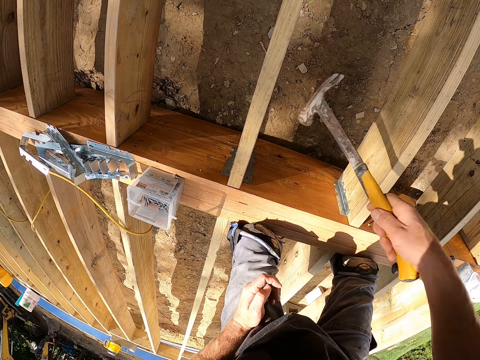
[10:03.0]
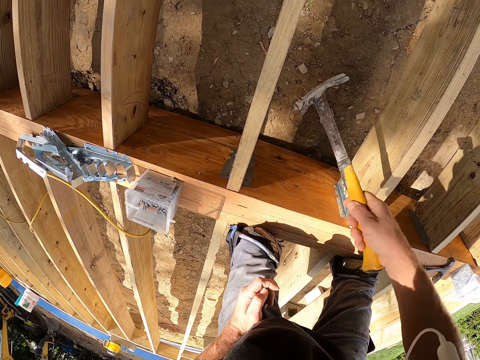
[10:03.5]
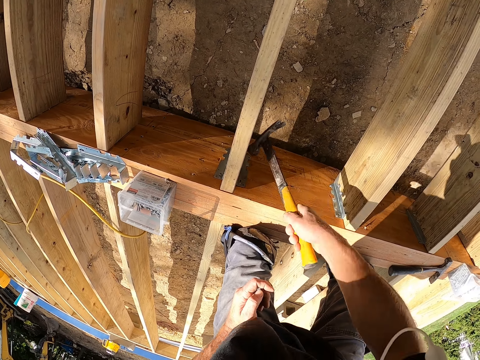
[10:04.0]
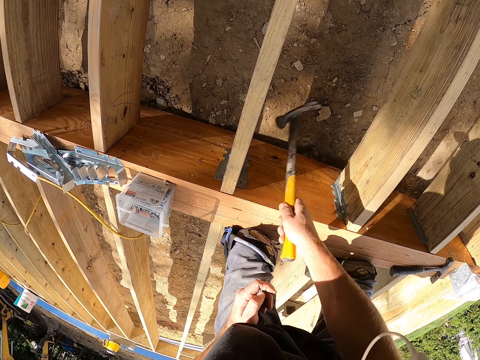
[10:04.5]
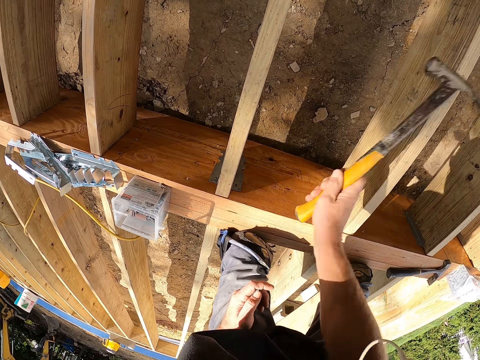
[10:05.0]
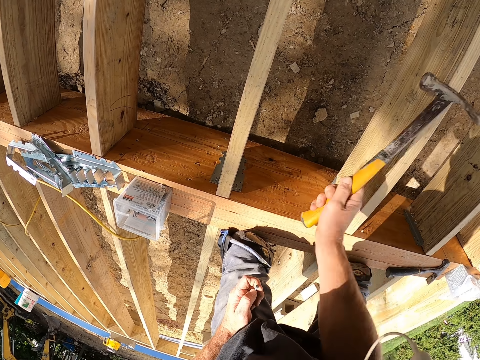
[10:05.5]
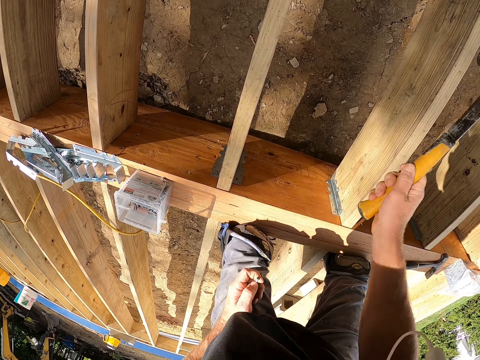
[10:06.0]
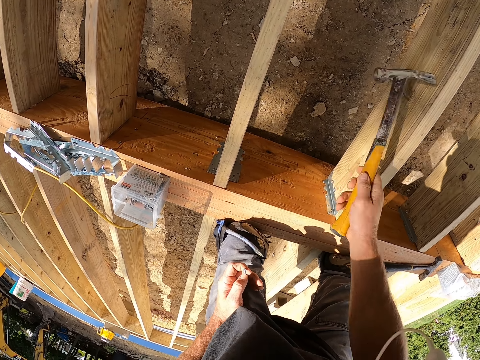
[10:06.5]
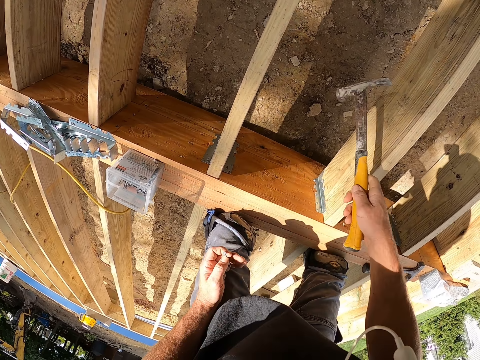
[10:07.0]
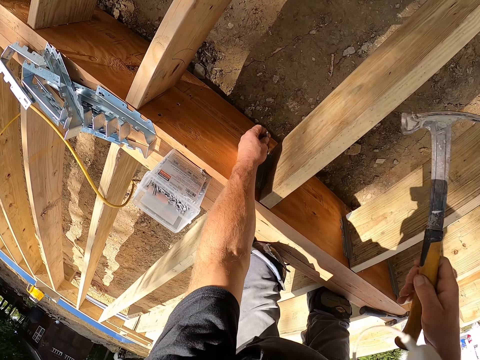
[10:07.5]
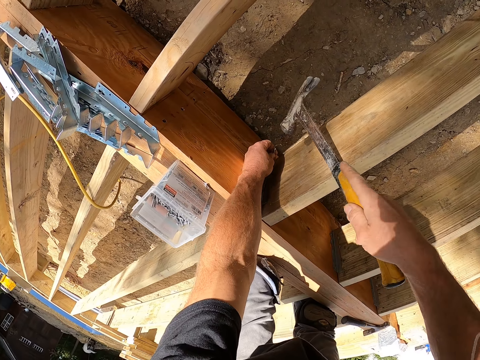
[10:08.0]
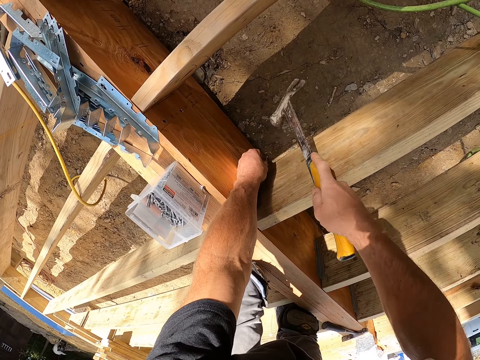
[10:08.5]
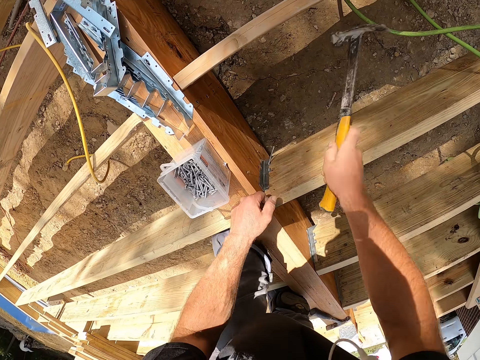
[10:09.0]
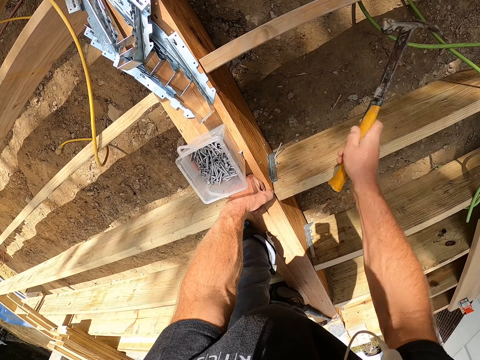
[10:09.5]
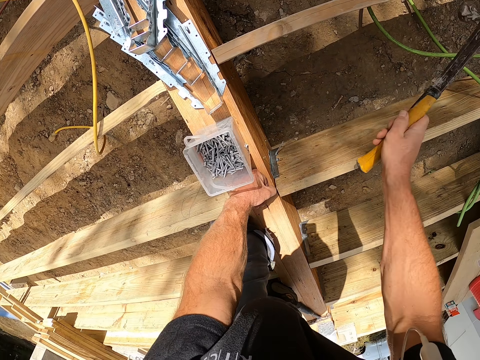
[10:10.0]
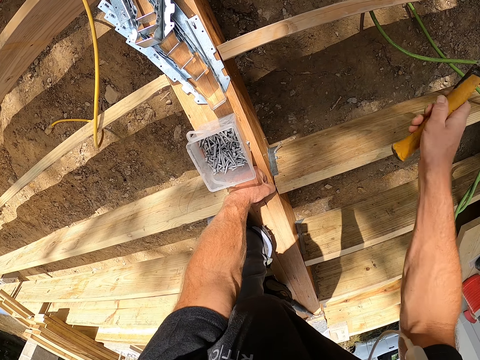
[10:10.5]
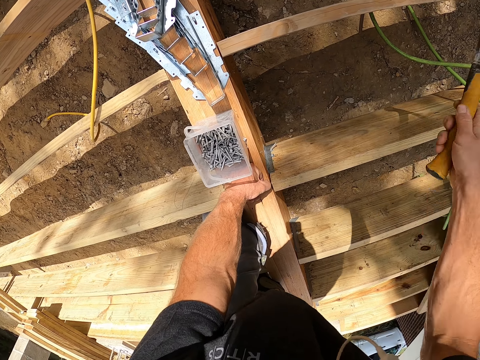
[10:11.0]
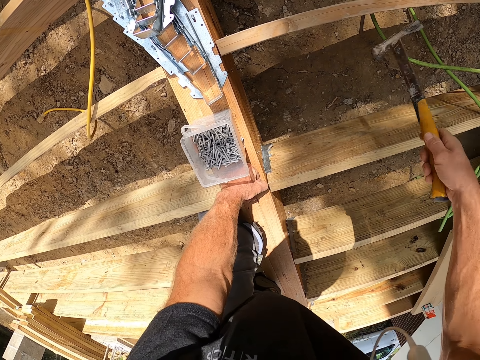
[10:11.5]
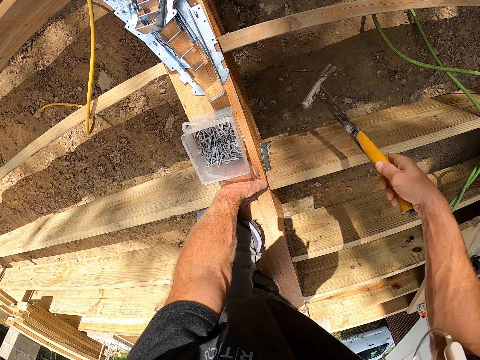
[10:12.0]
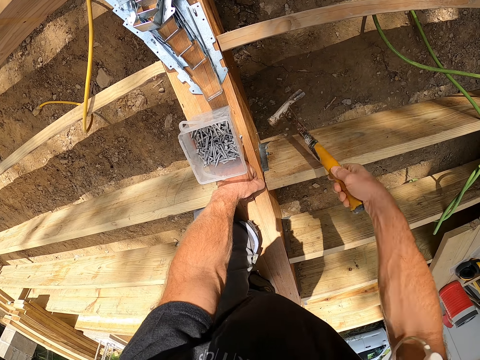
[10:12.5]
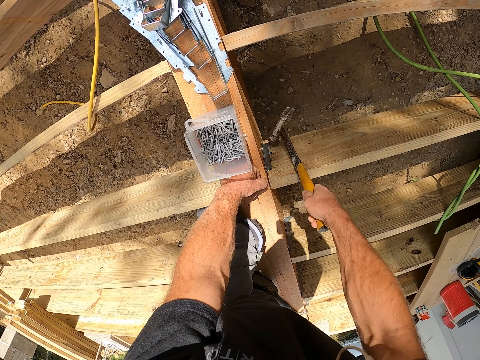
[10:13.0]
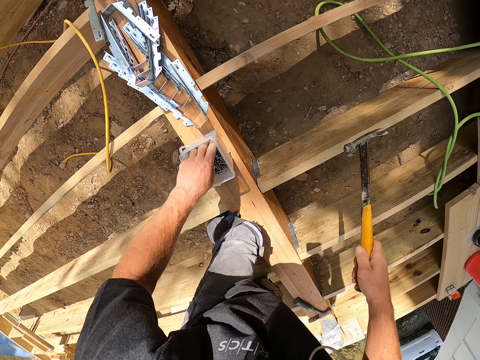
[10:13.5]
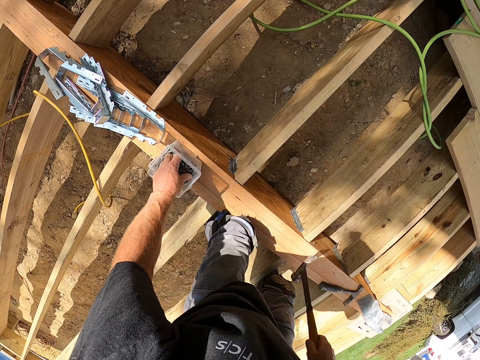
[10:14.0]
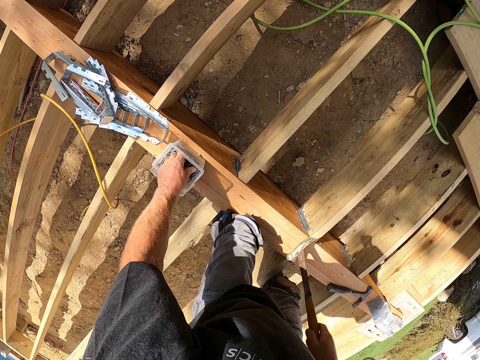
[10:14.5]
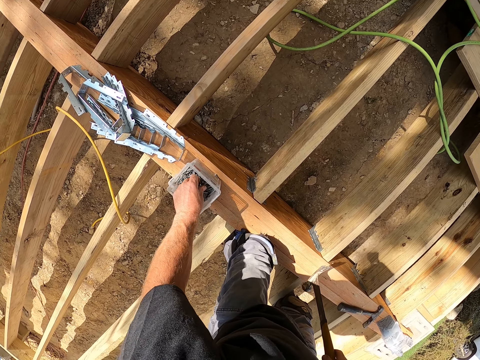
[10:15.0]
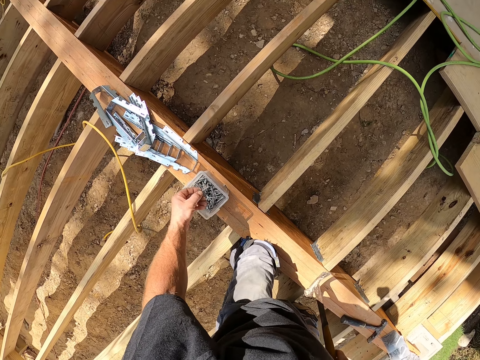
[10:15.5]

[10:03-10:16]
The camera wearer pulls his hand off the thigh. He puts the nail on the support clip. He hammers the nail with a claw hammer. He pulls his hand off the nail. He supports his hand on the wood plank. He hammers the nail with the claw hammer. He picks up nails from a container. He pulls the claw hammer off the nail.

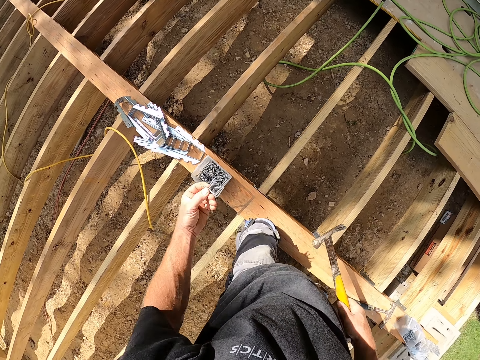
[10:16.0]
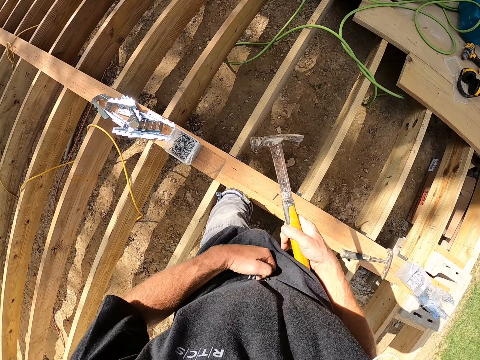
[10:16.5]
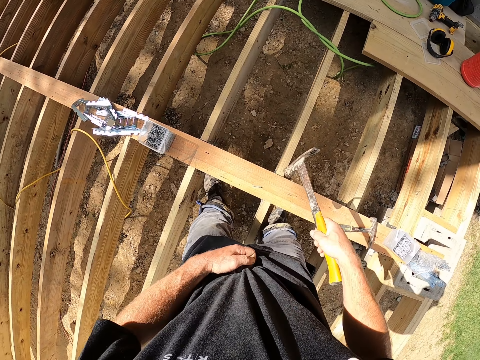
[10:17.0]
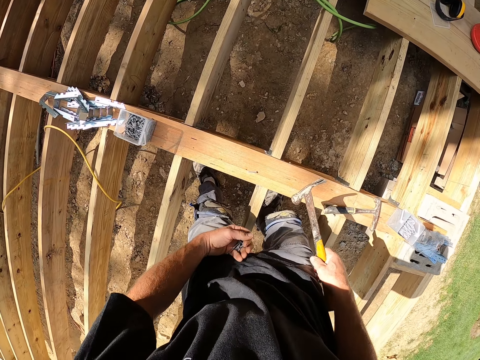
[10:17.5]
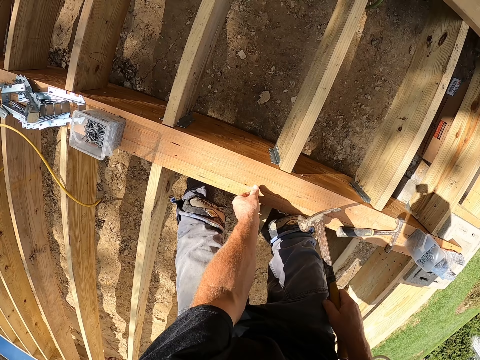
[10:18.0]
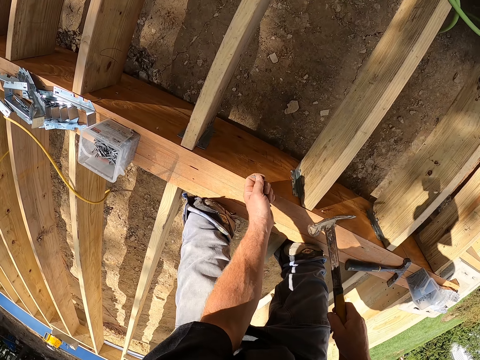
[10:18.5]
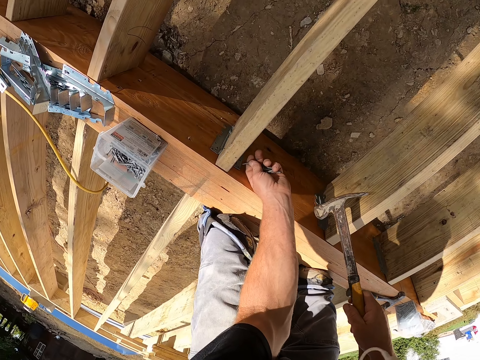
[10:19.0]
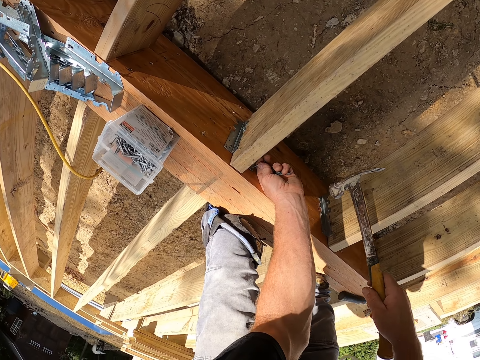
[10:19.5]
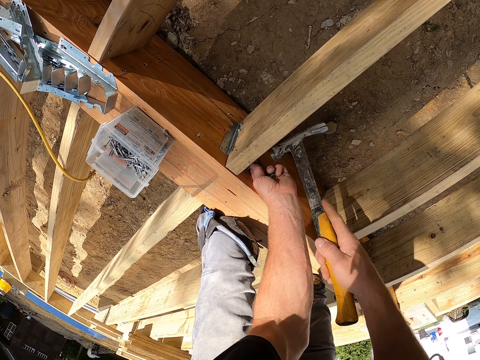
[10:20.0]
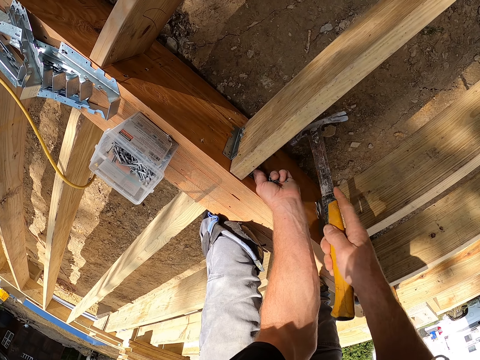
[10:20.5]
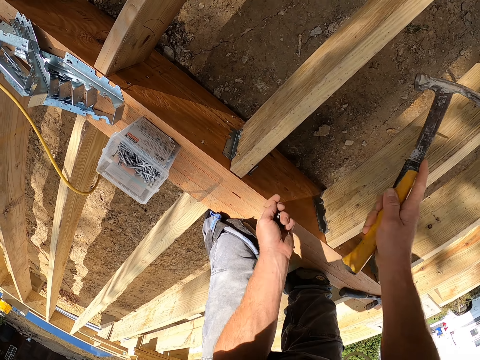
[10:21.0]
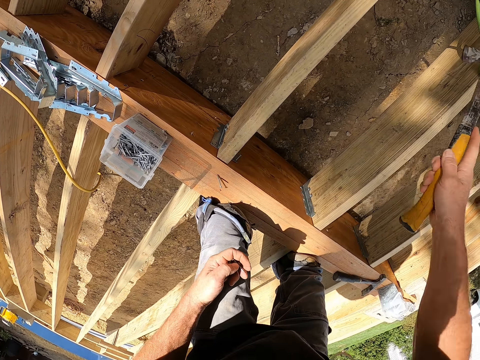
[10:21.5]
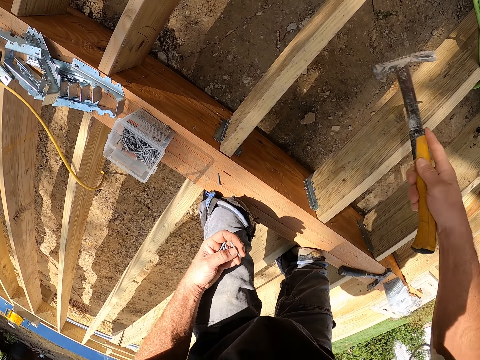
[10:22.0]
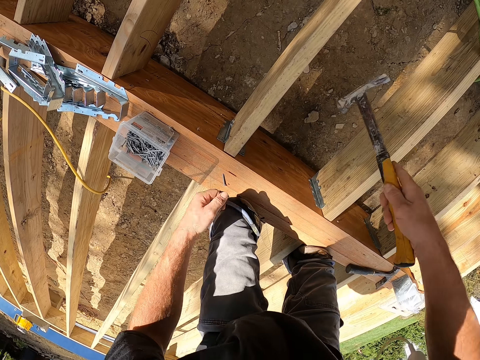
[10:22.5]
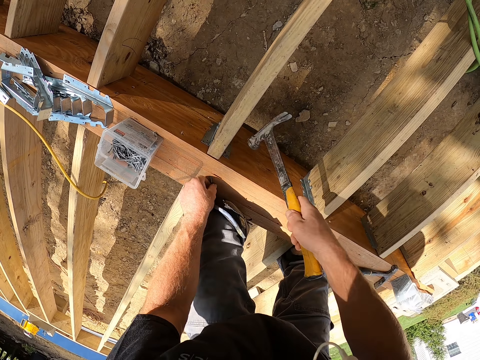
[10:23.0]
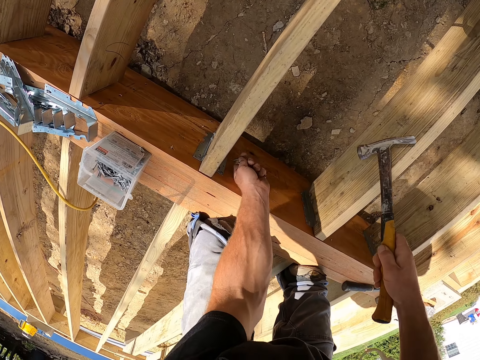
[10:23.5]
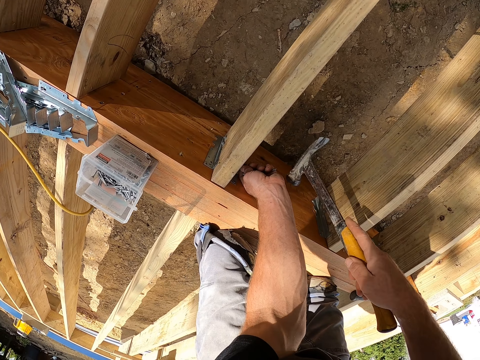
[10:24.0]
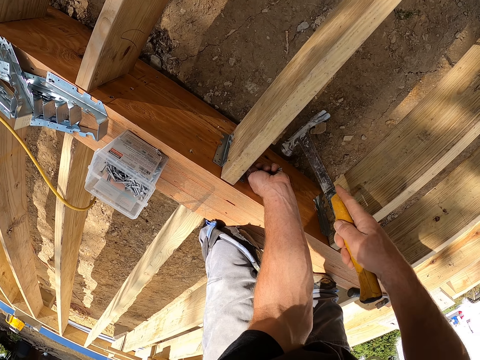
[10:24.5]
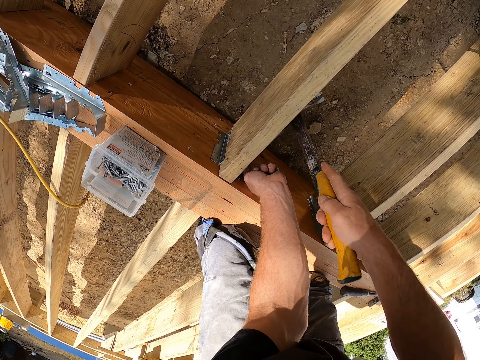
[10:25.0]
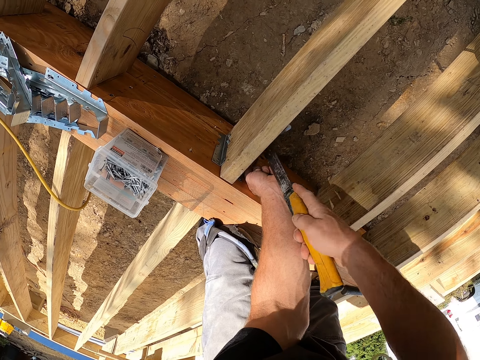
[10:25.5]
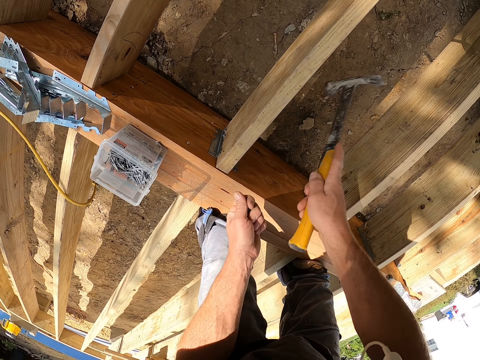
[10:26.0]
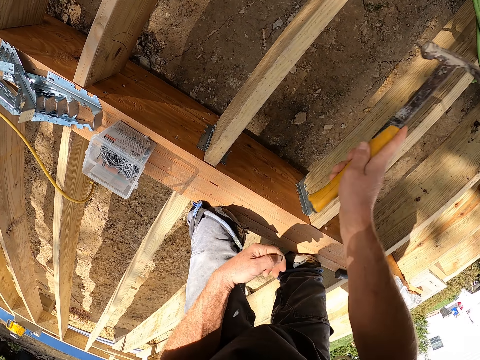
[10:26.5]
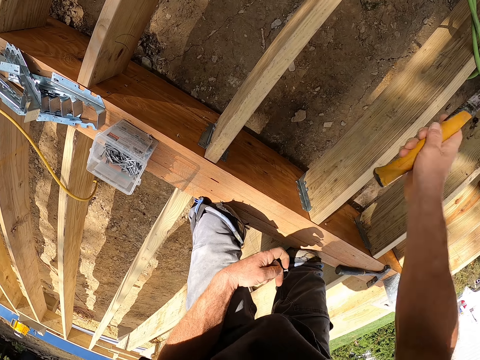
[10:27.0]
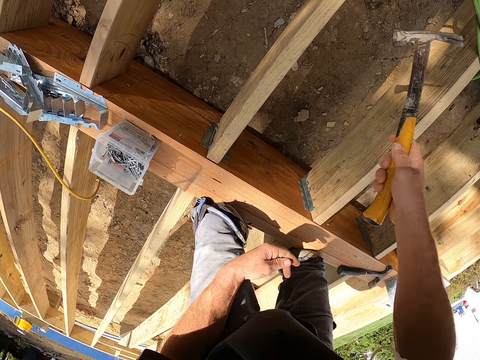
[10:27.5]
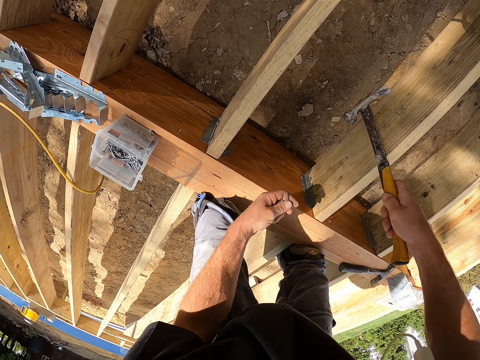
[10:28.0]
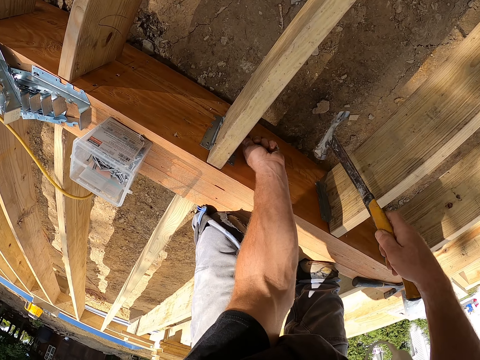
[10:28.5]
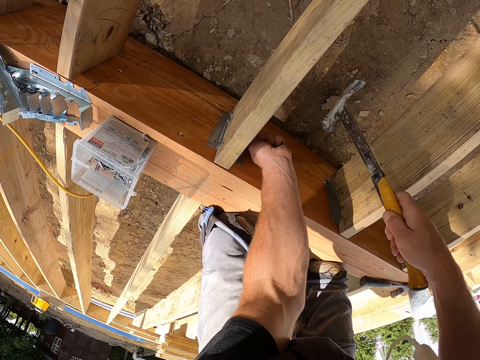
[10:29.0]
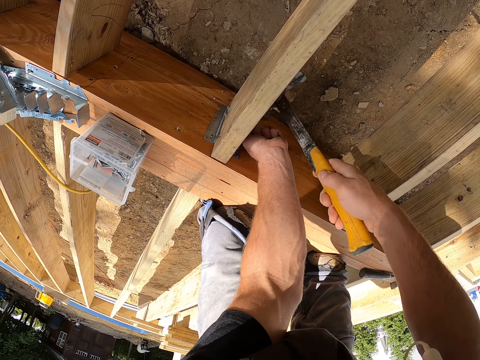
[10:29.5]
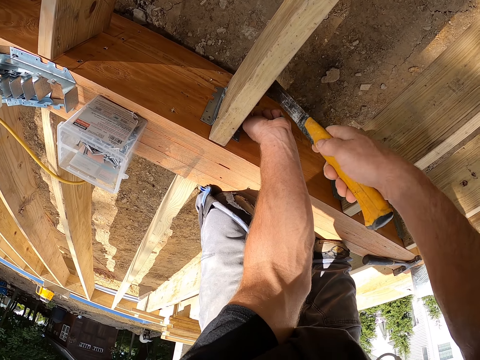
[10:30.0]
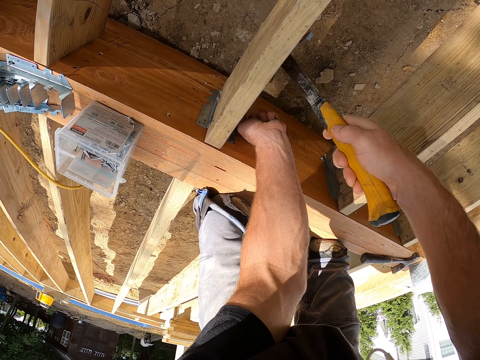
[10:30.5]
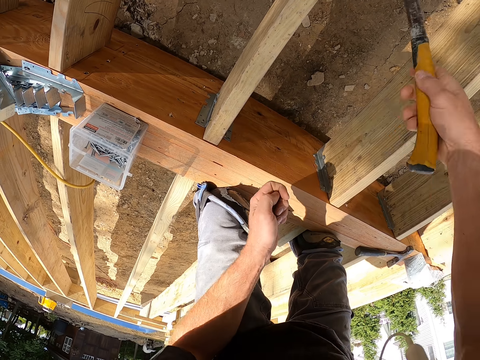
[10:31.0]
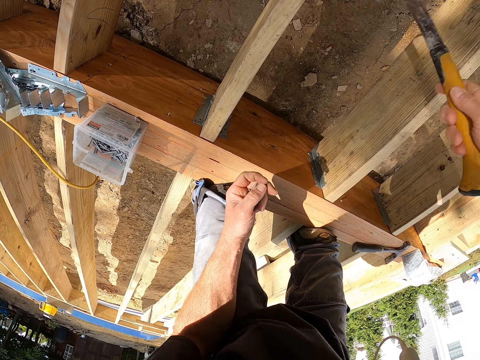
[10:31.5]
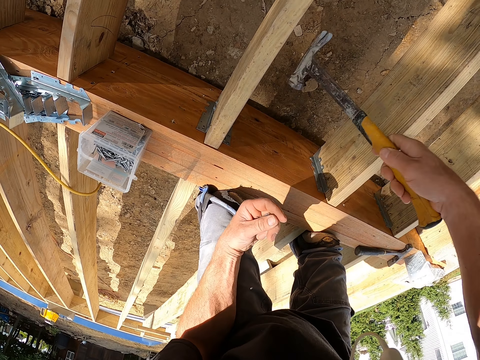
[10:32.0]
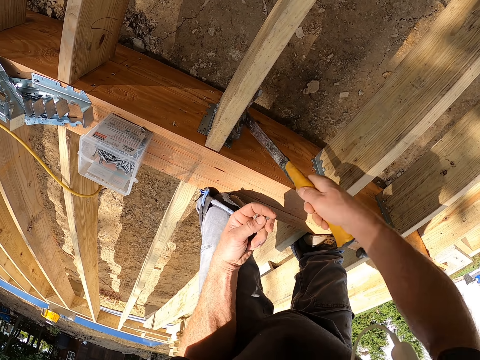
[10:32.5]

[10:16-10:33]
The camera wearer puts the nails on his stomach. He pulls the nails off his stomach. He bends. He puts the nail on the support clip. He hammers the nail on the hinge with a claw hammer. He pulls his hand off the nail. He hammers the nail with the claw hammer. He picks up the nail from the wood plank. He puts the nail on the support clip. He hammers the nail with the claw hammer. He pulls his hand off the nail. He hammers the nail with the claw hammer. He puts the nail on the support clip. He hammers the nail with the claw hammer. He pulls his hand off the nail. He hammers the nail with the claw hammer.
